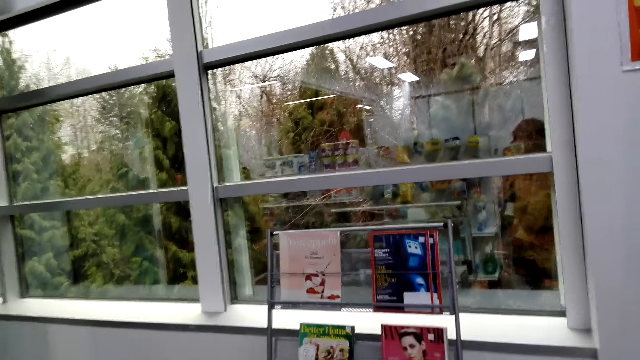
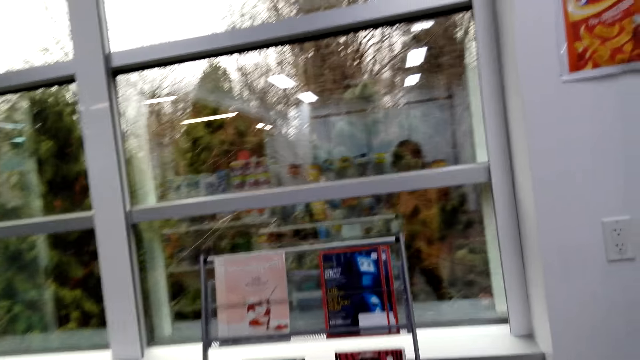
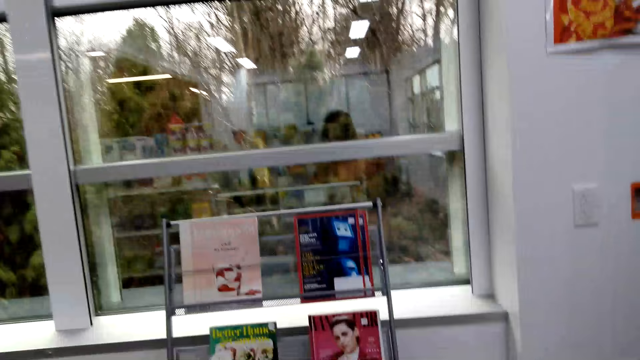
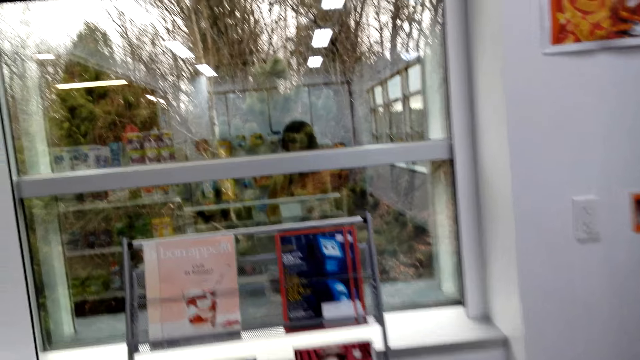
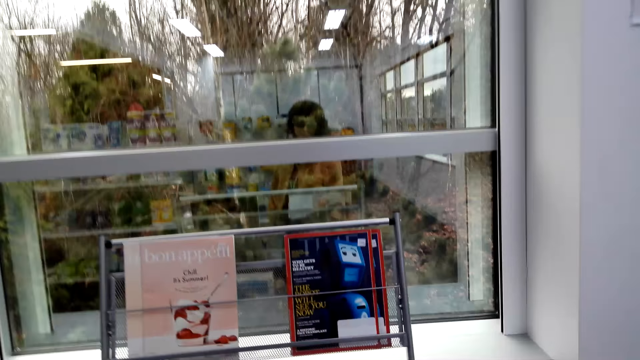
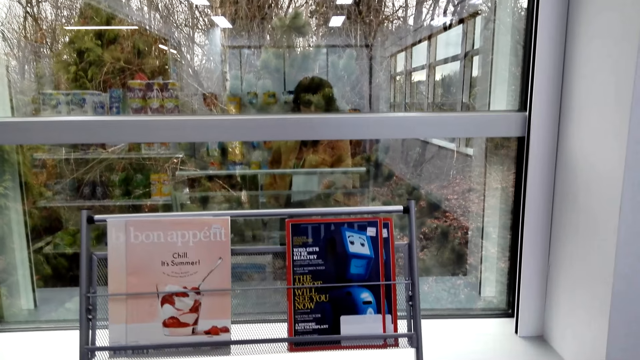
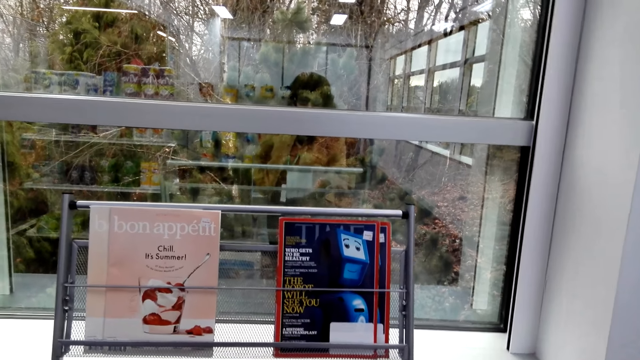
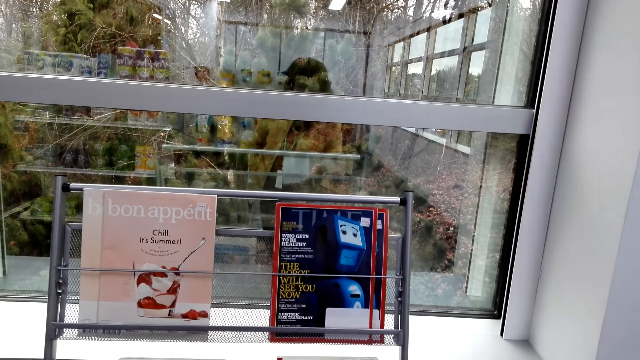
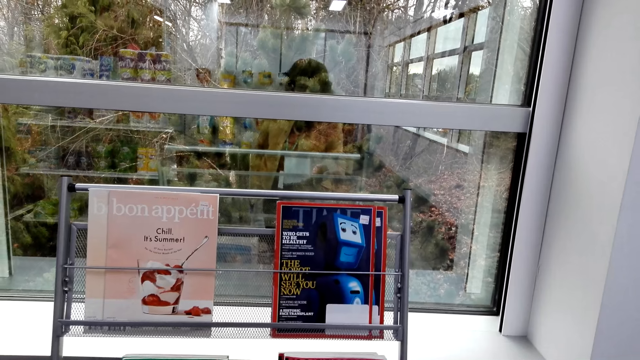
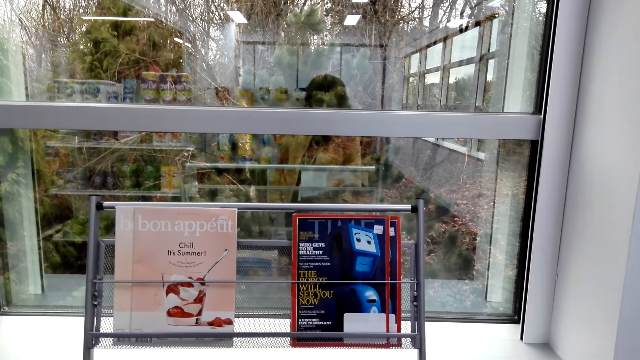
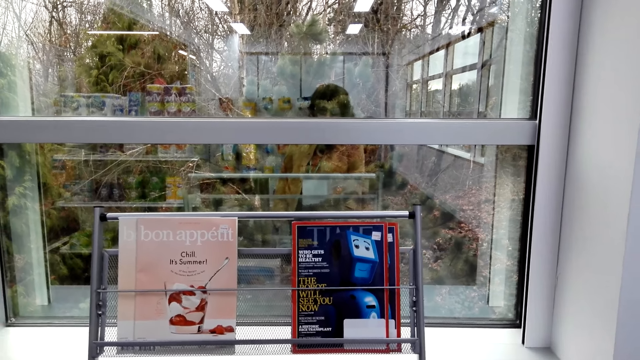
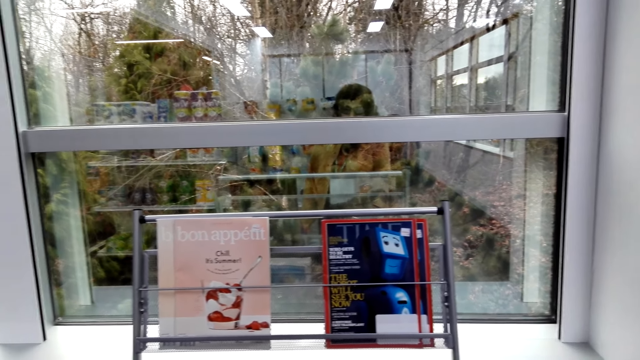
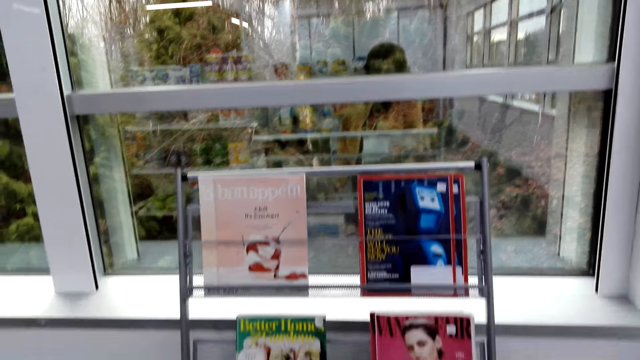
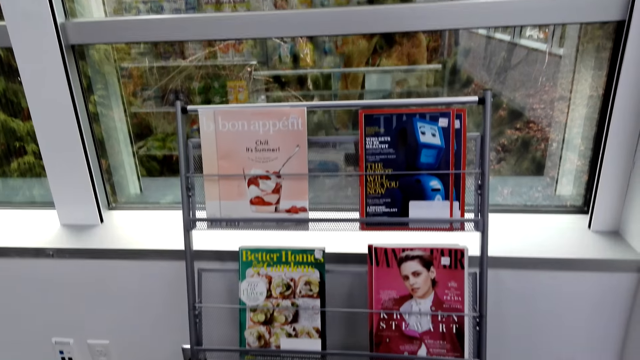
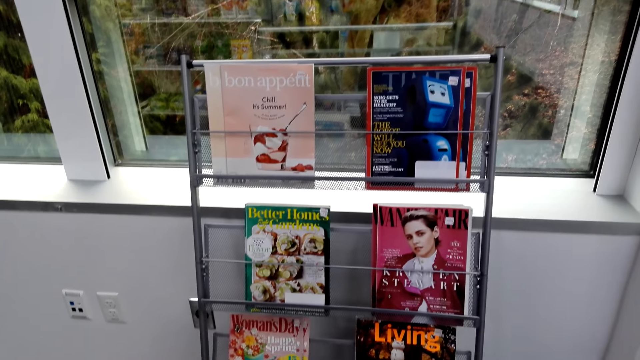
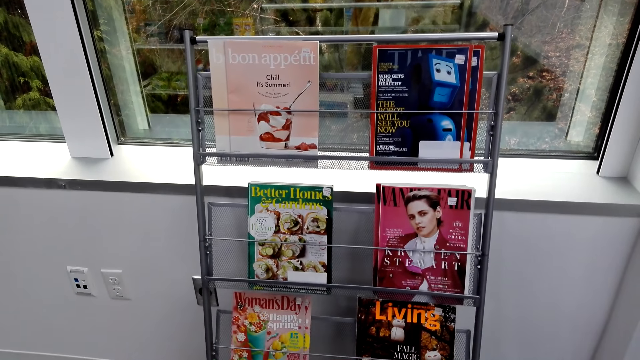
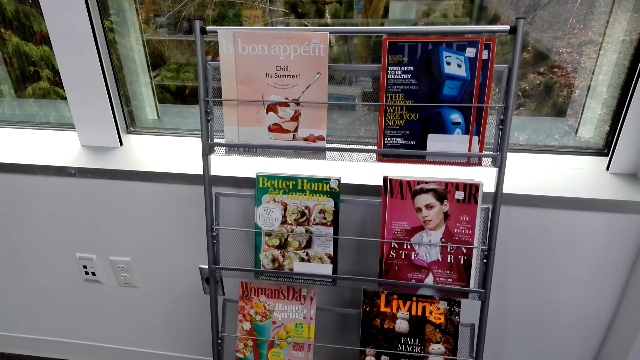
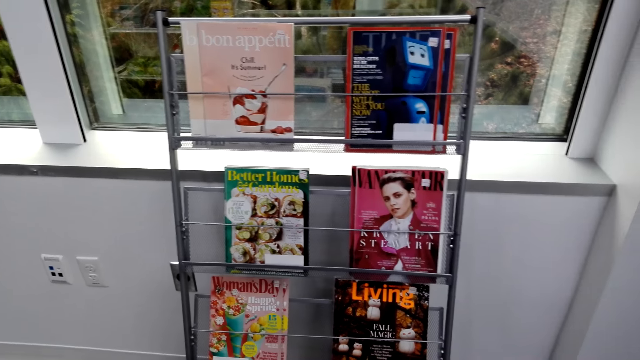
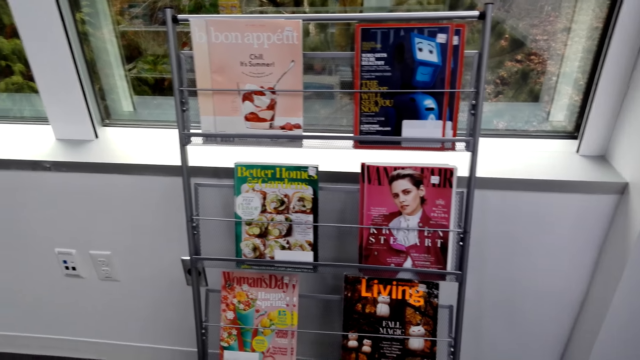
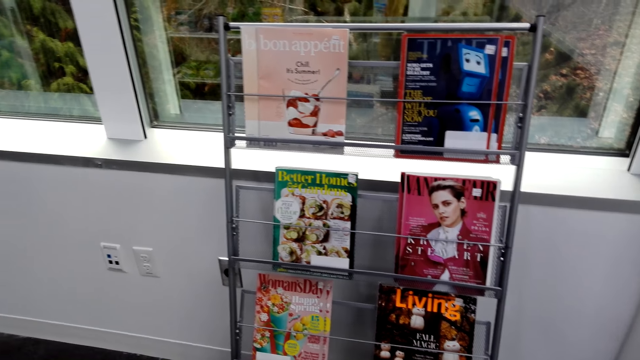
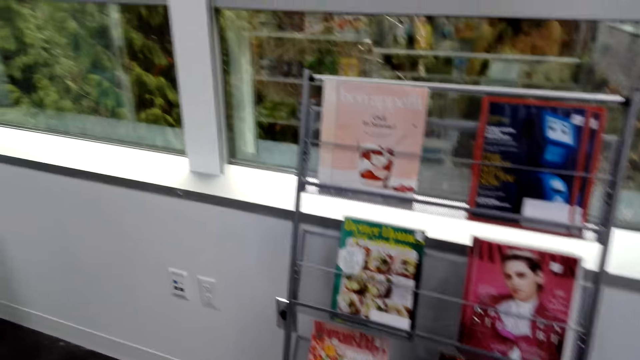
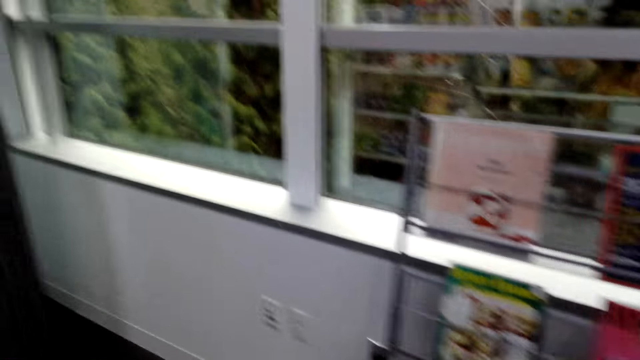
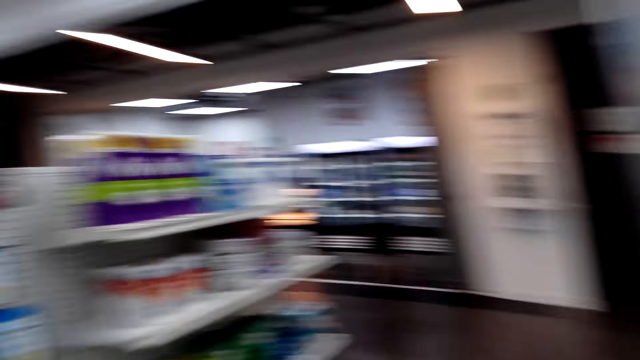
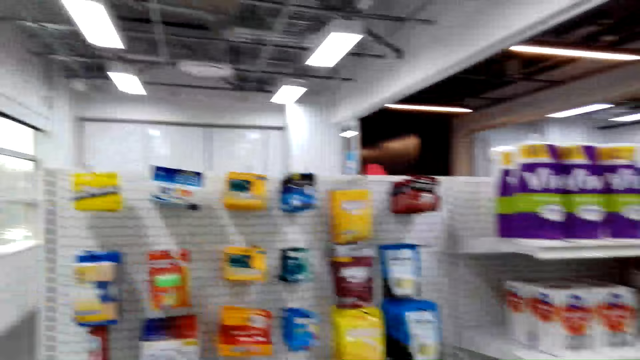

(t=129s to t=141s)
The camera wearer looks at the magazines. They turn around.

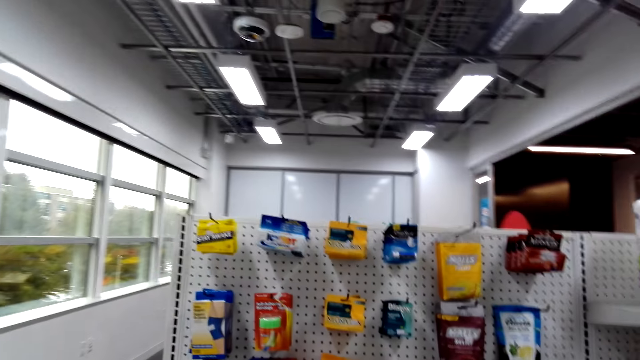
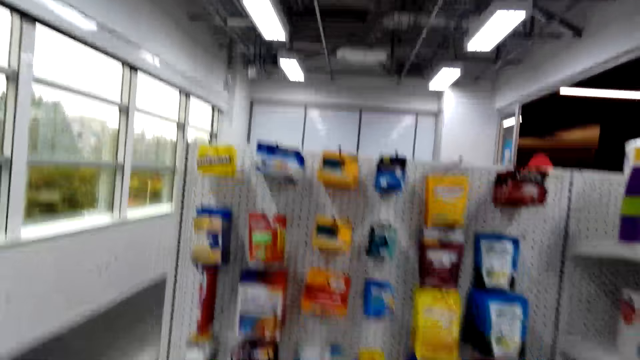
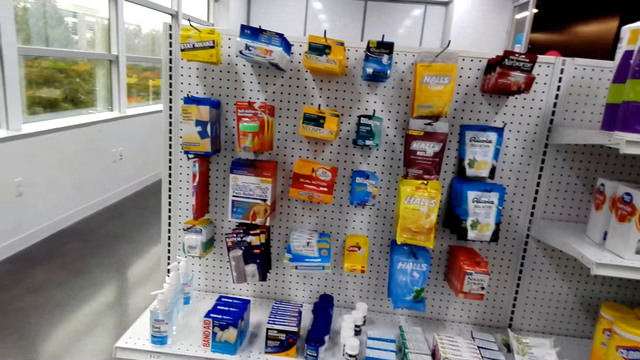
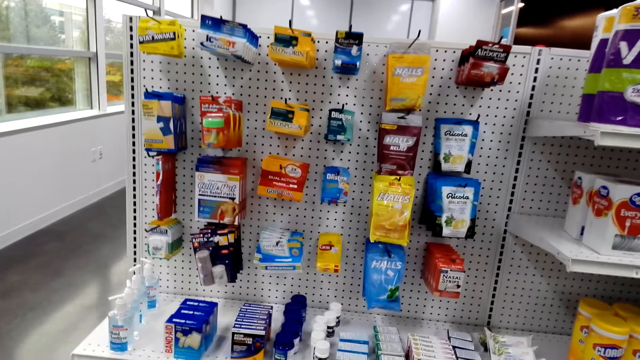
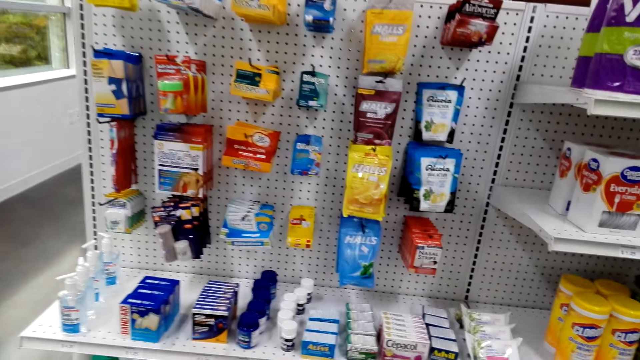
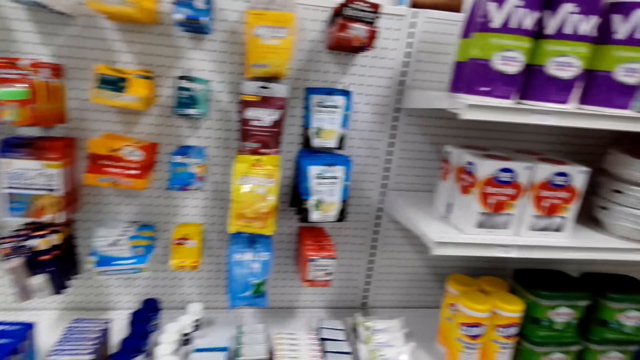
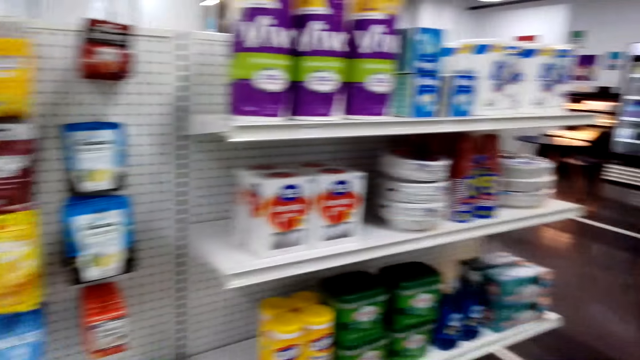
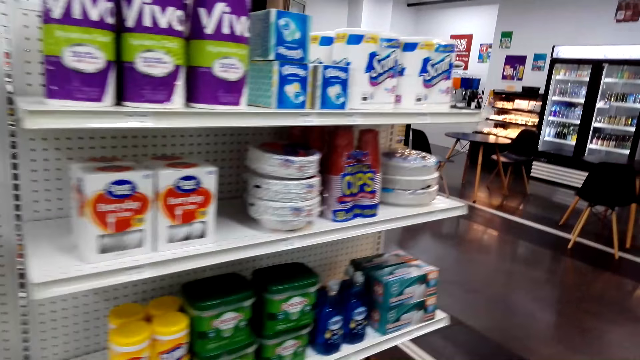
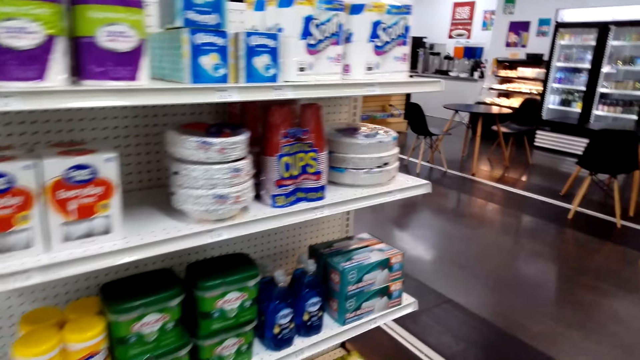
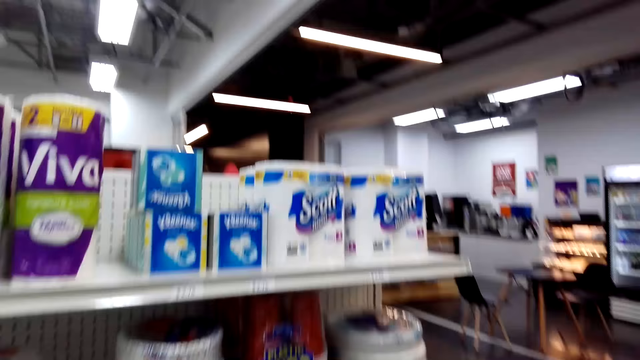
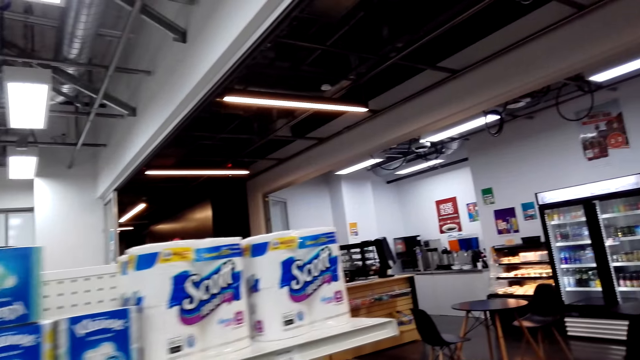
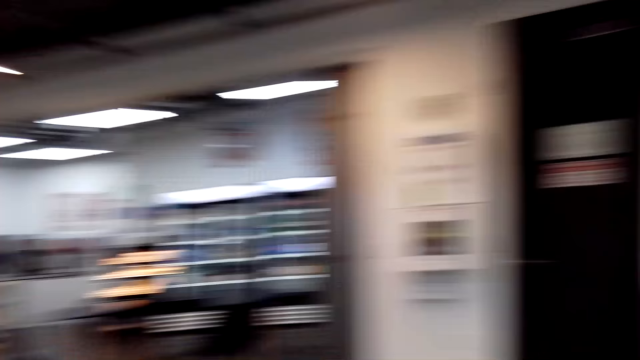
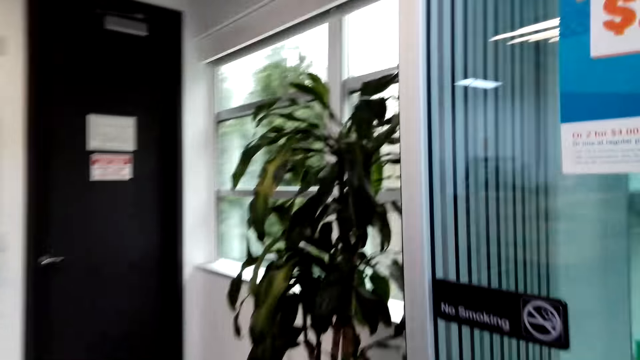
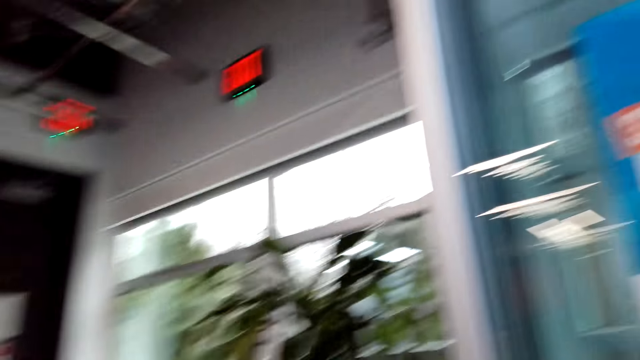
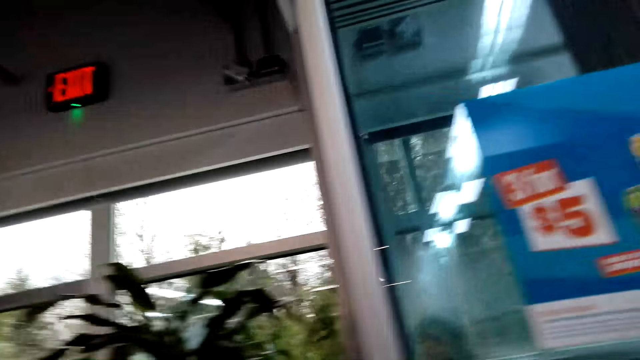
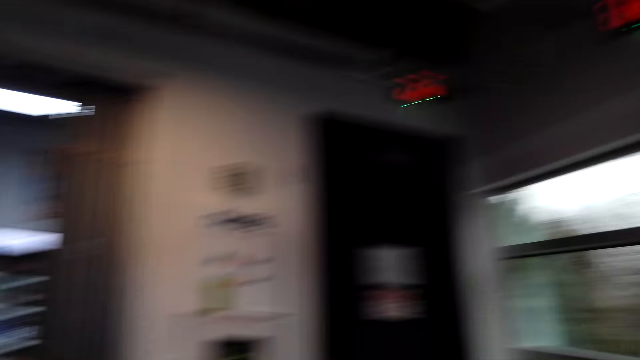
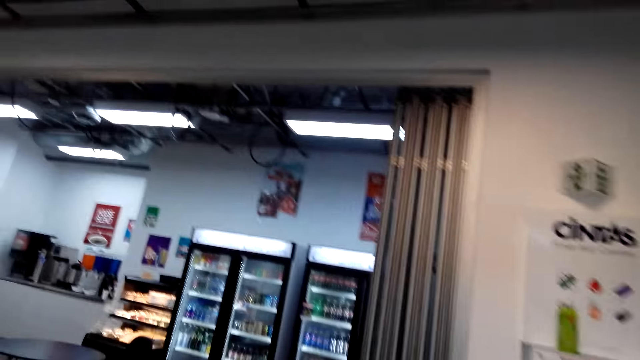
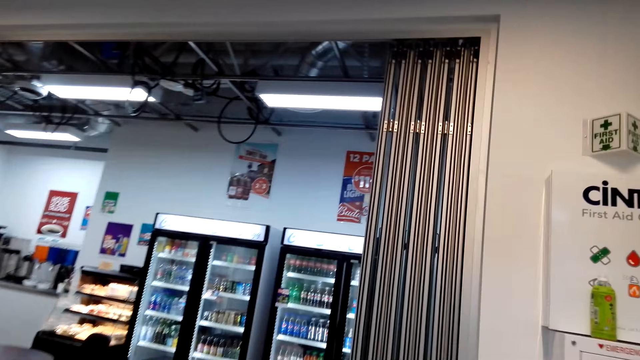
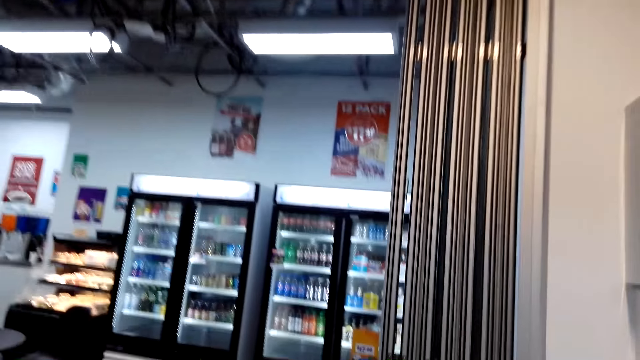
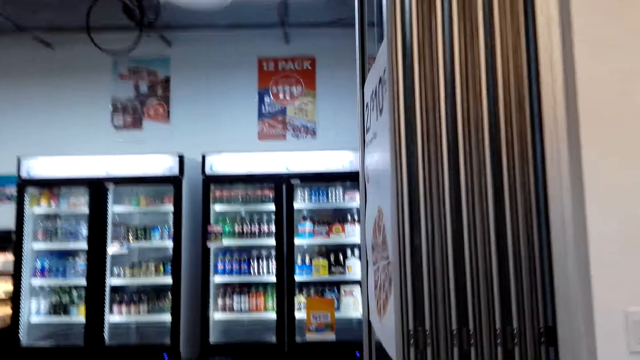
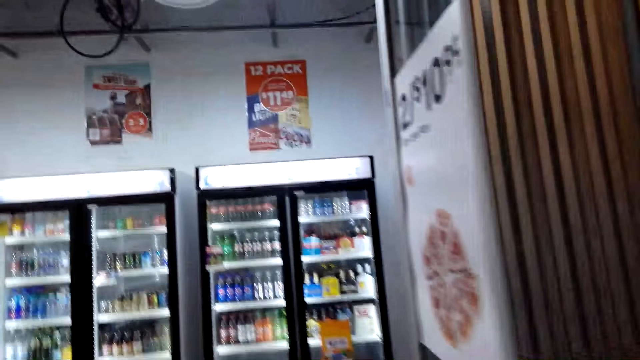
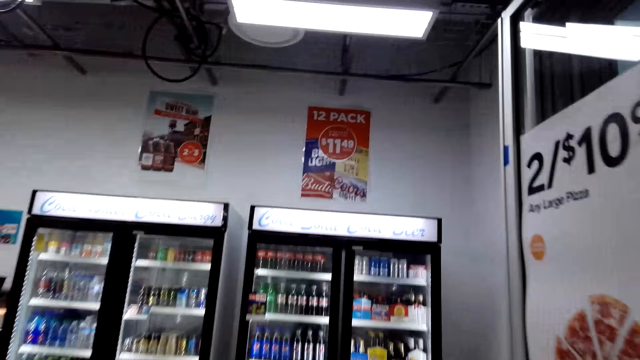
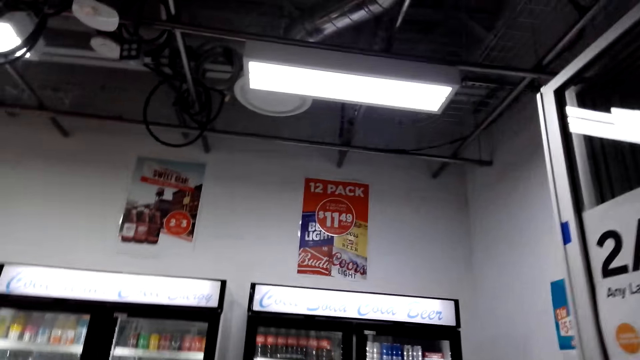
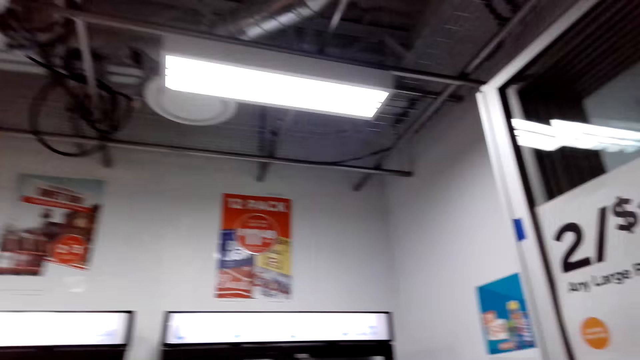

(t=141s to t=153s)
The camera wearer looks at the products on the shelves.
